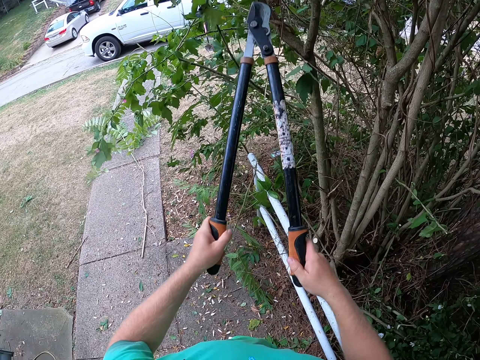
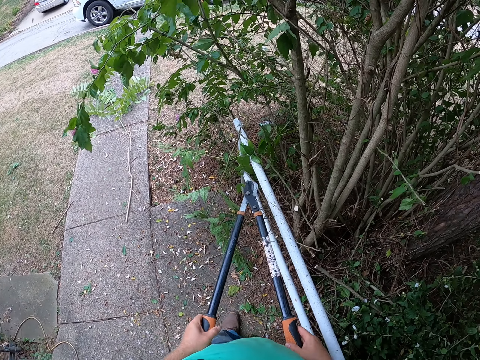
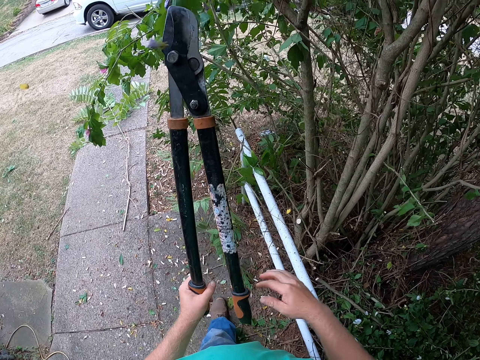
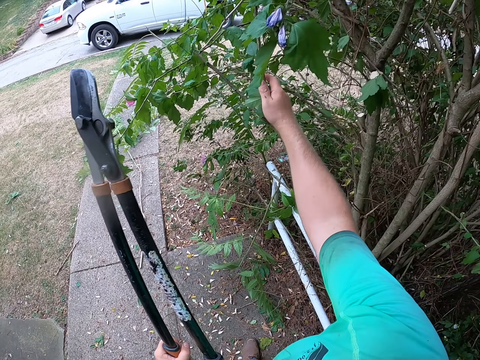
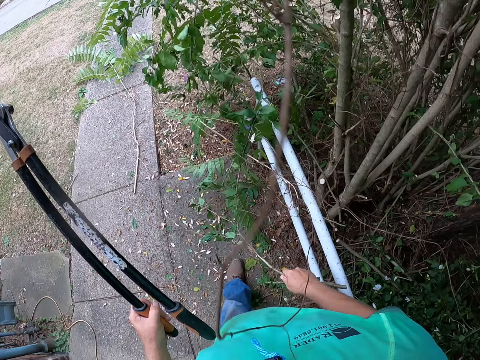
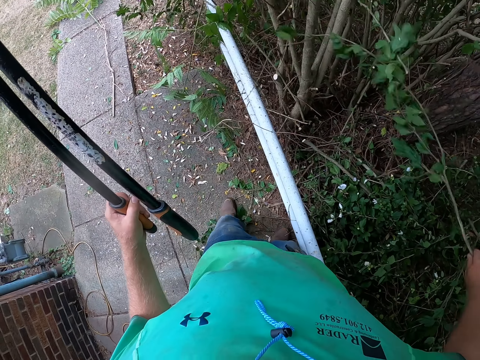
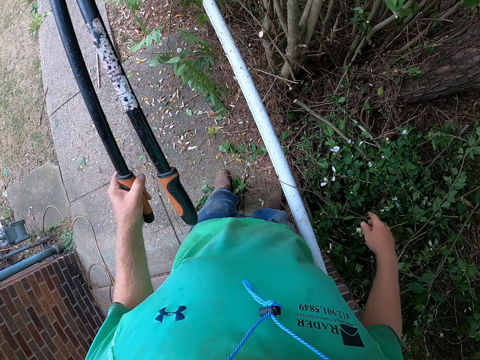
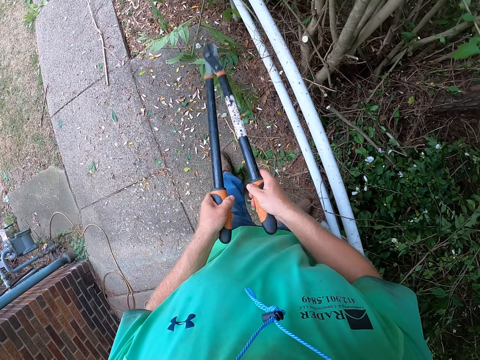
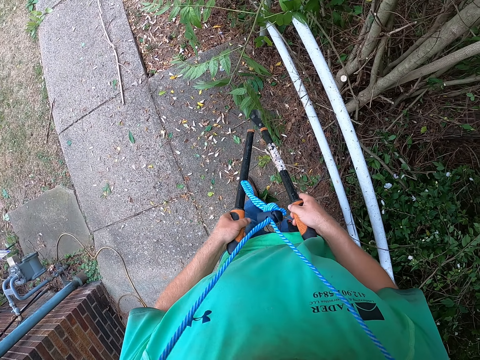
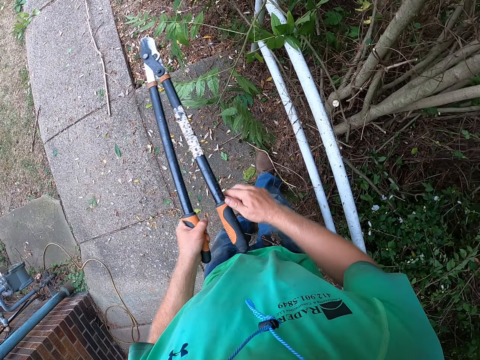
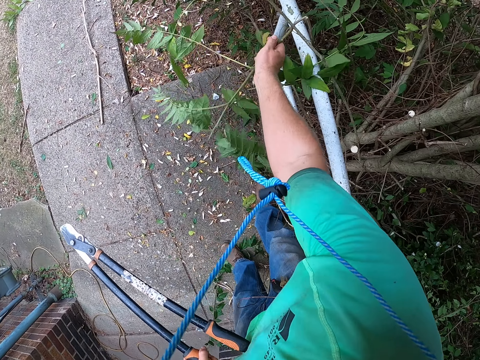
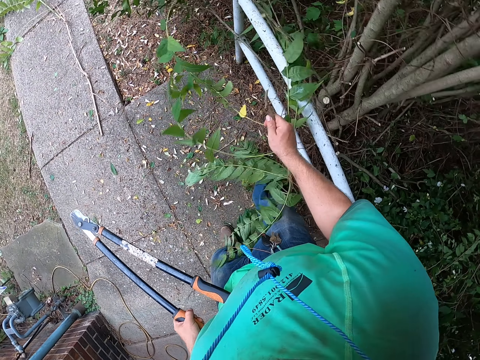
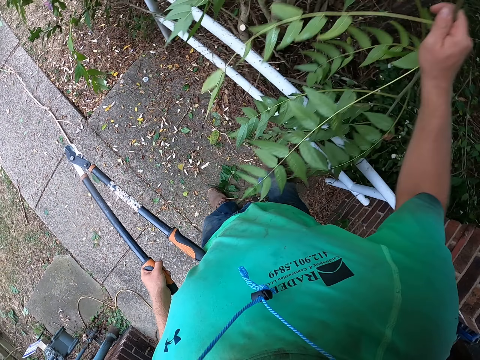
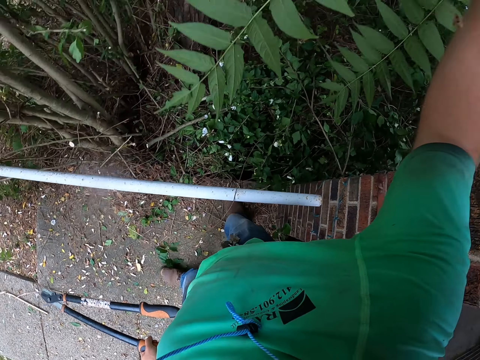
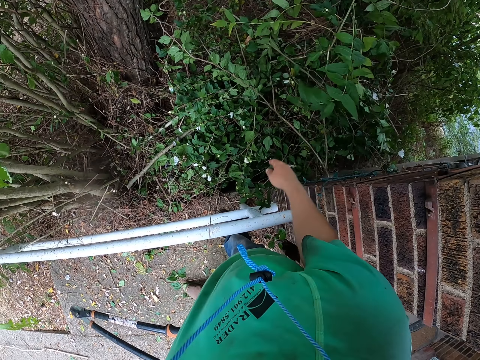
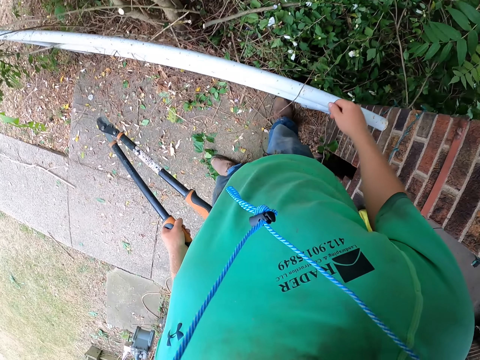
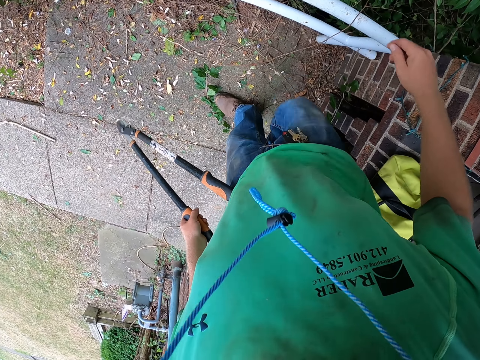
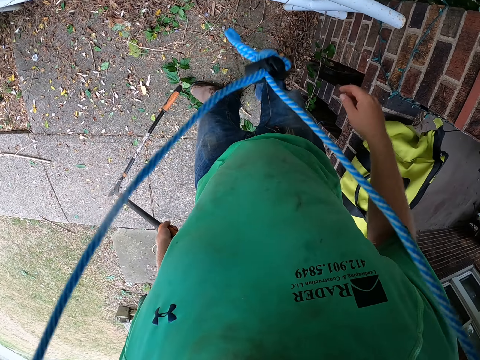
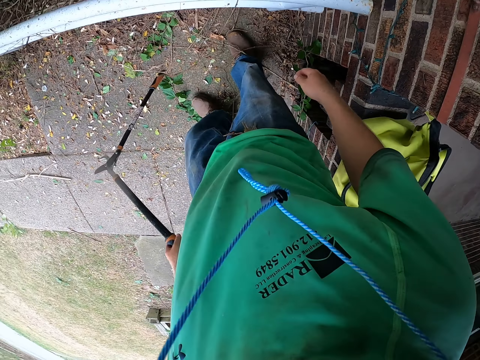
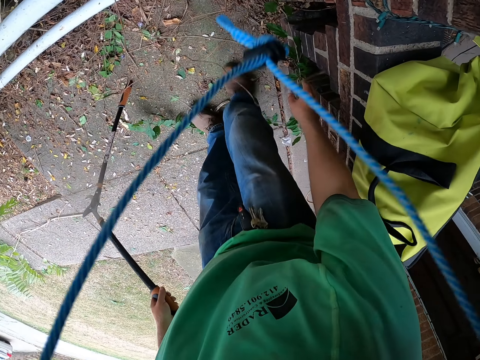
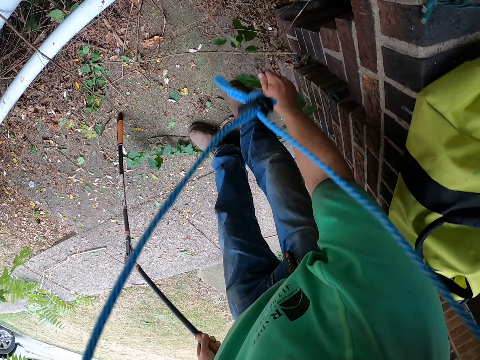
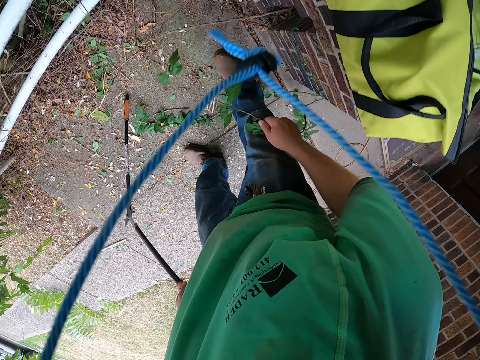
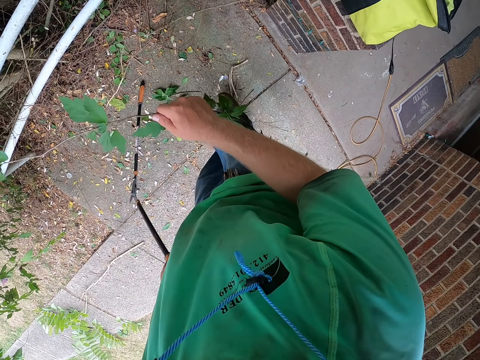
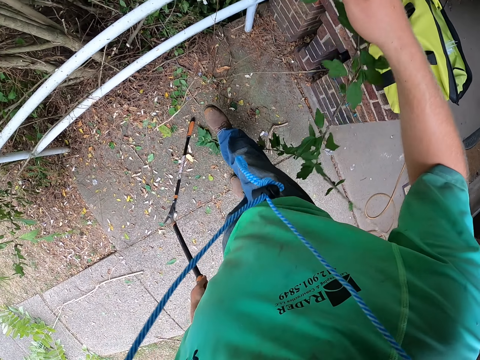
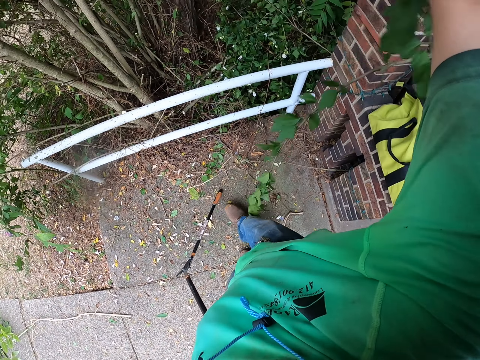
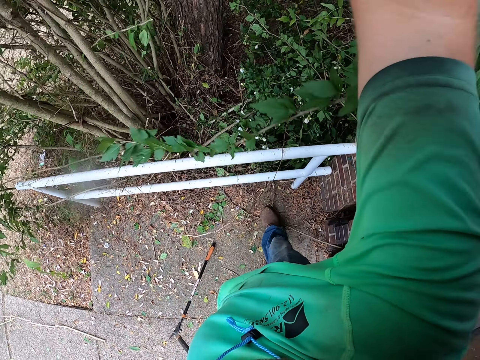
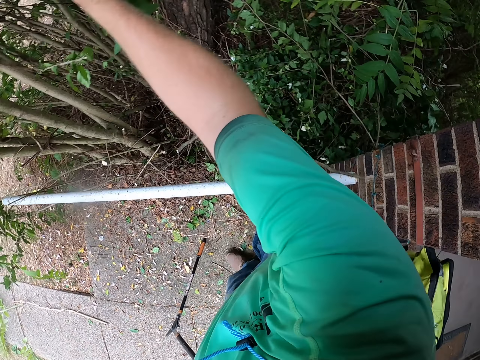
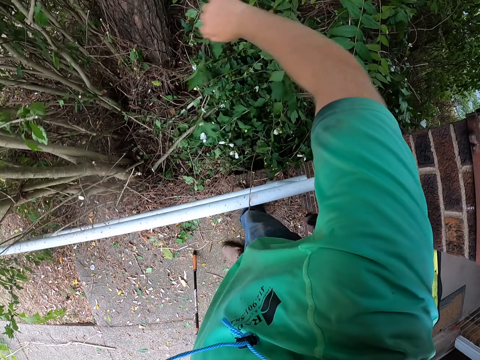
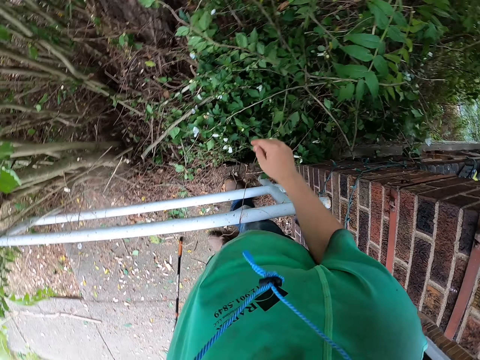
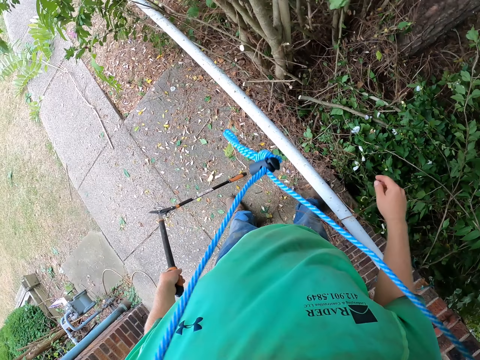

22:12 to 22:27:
The camera wearer lifts the trimmer. He pulls a branch from the tree with his right hand. He drops the branch on the floor with his right hand. He pulls a branch from the tree with his right hand. He drops the branch on the floor with his right hand. He walks around. He picks a branch from the floor with his right hand. He drops the branch on the floor with his right hand.

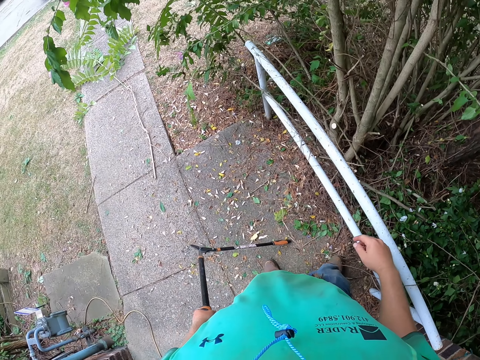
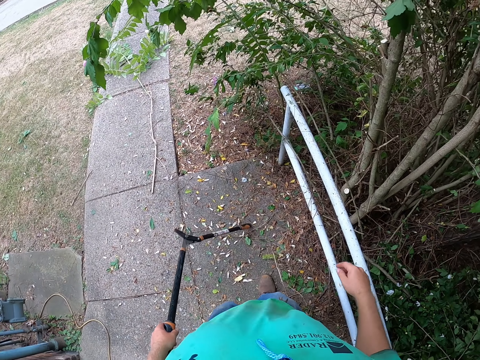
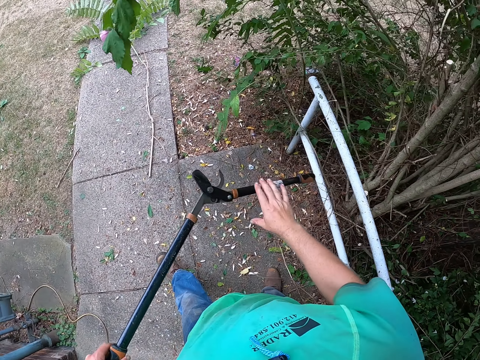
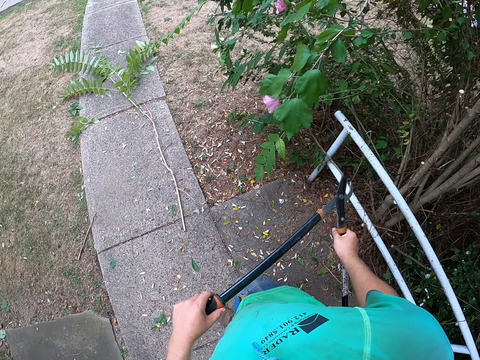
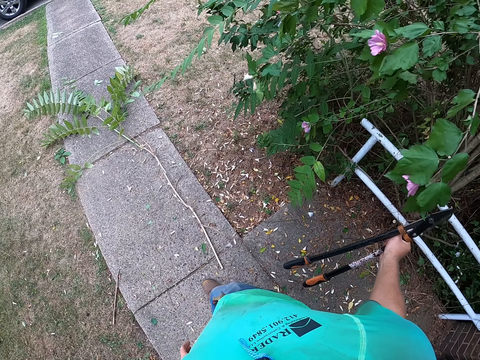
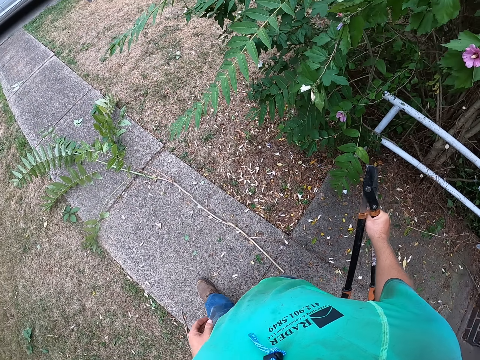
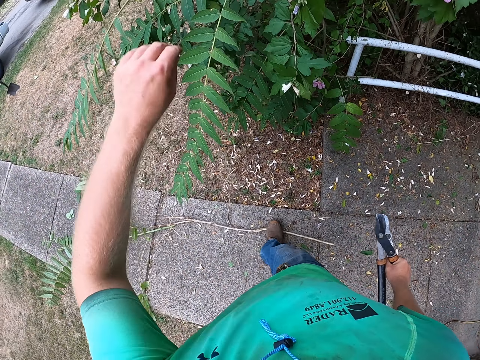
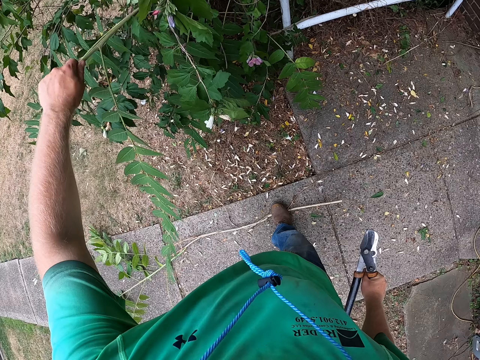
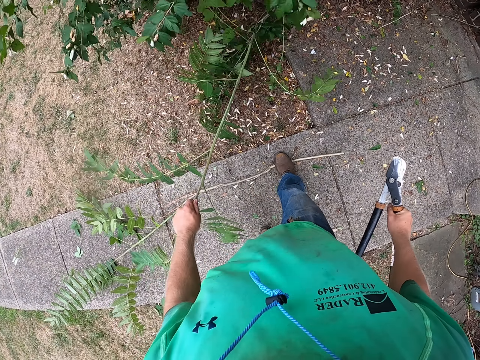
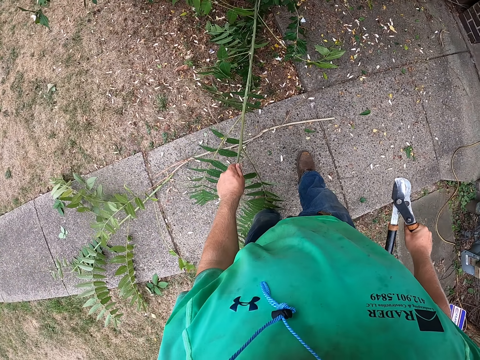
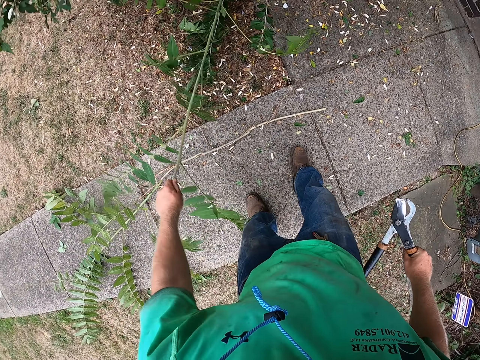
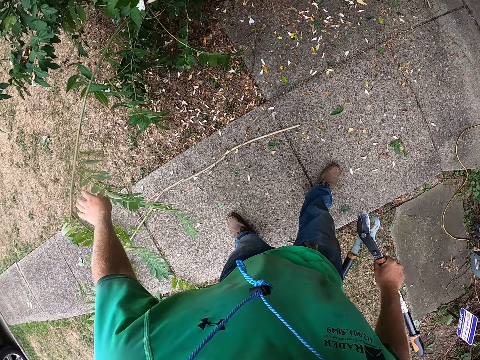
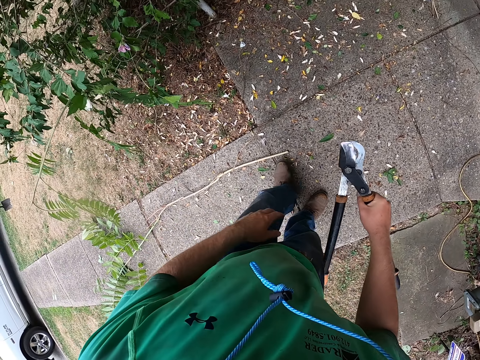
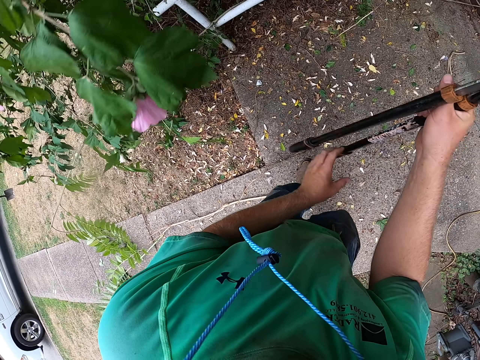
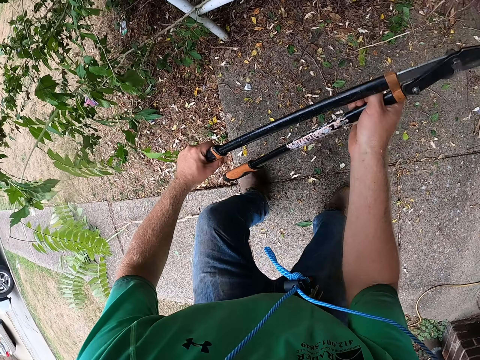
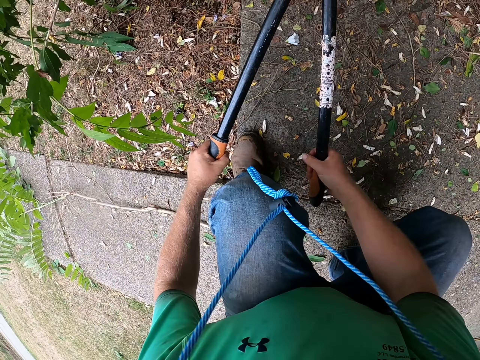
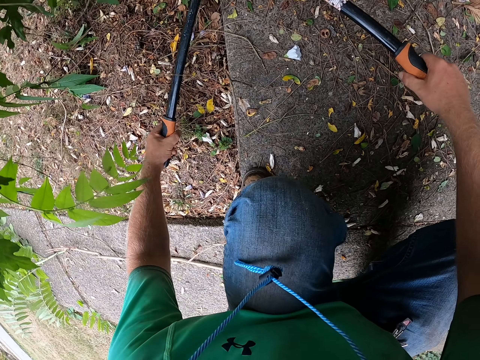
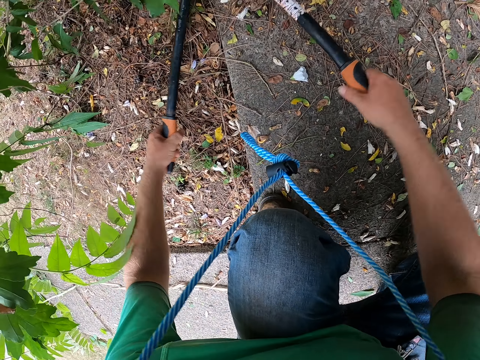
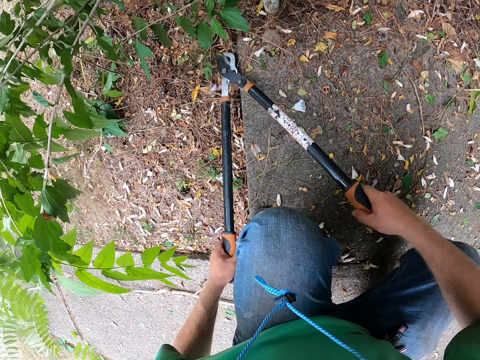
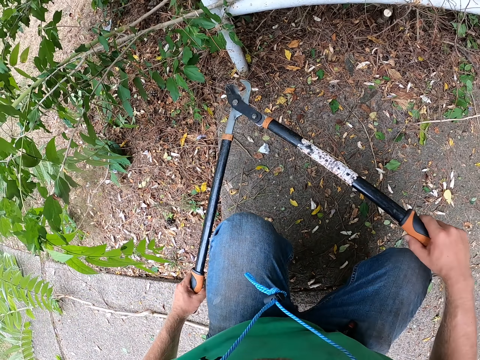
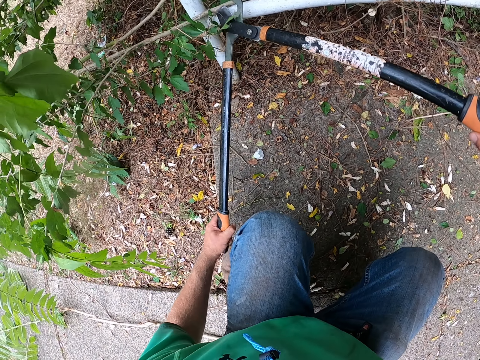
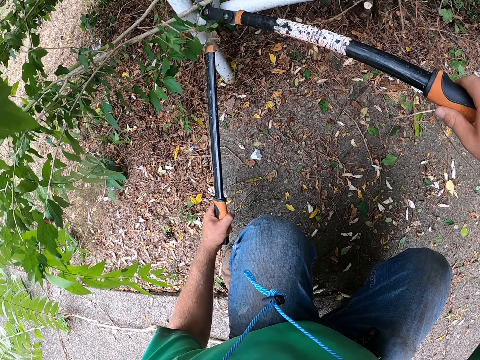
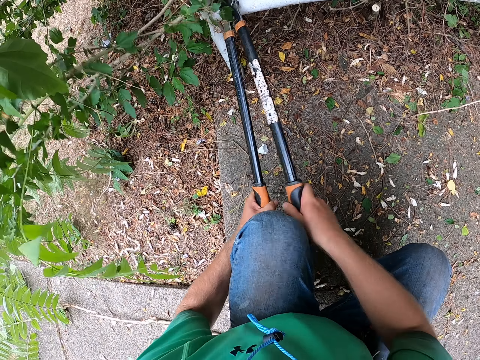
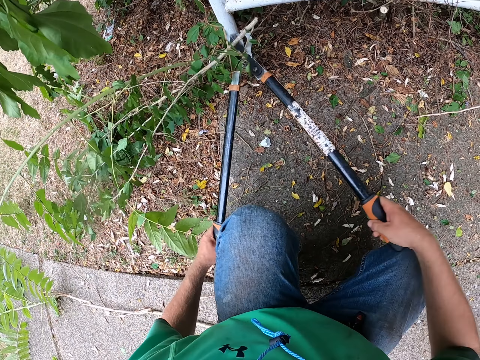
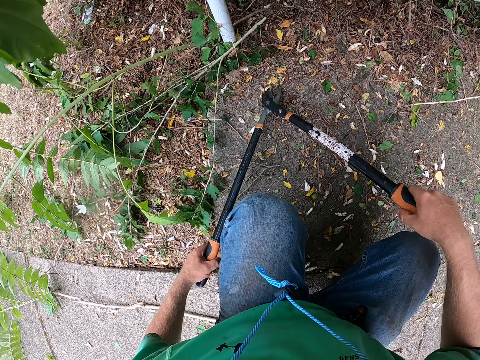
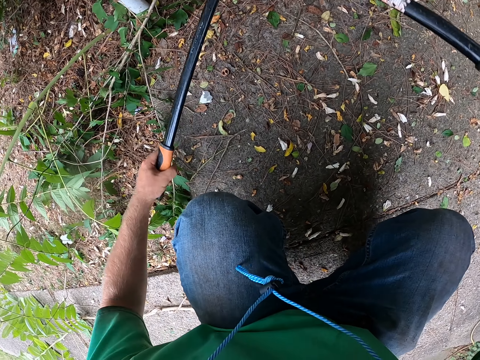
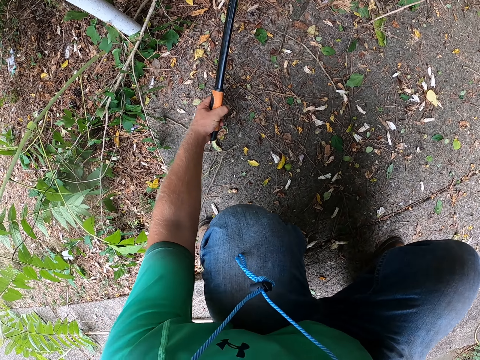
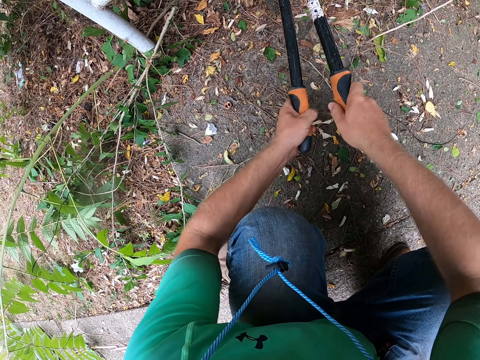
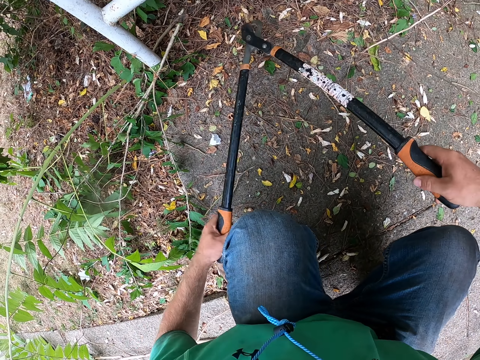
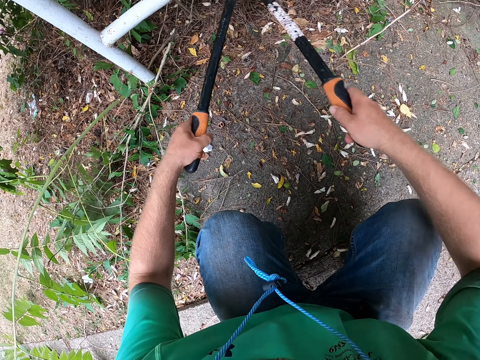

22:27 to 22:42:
The camera wearer walks around. He holds the pruning shears with his right hand. He pulls a branch from the tree with his left hand. He walks around. He prunes a branch on the tree with the pruning shears in both hands.
